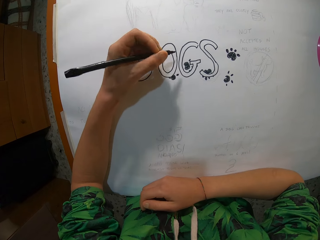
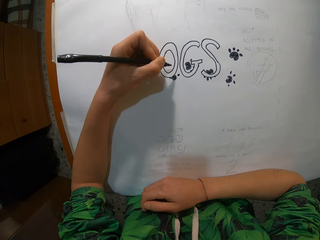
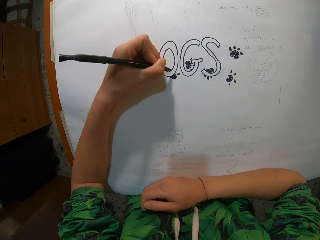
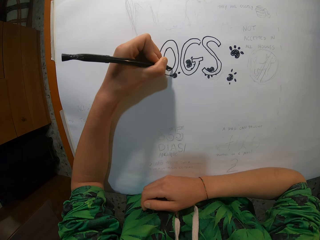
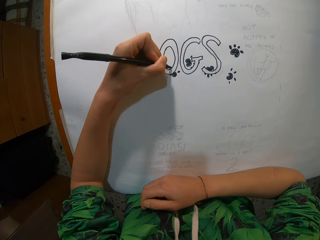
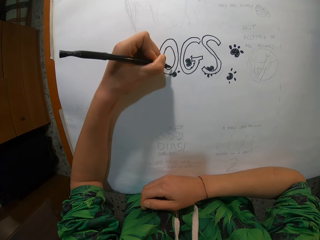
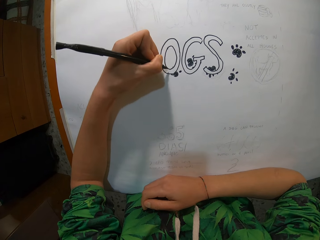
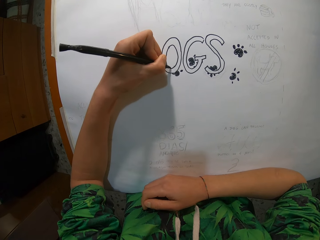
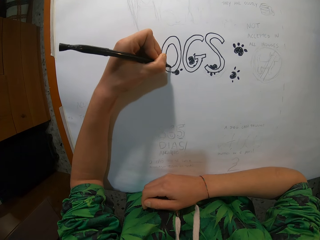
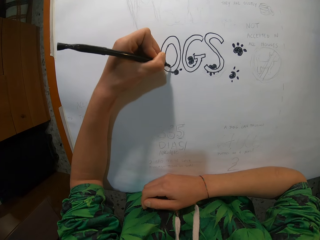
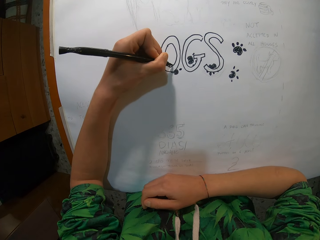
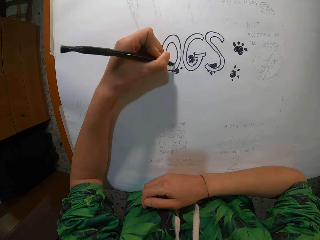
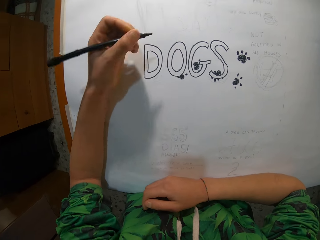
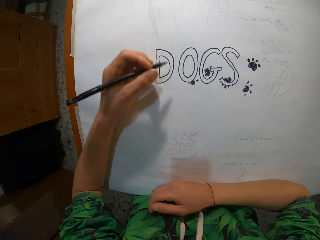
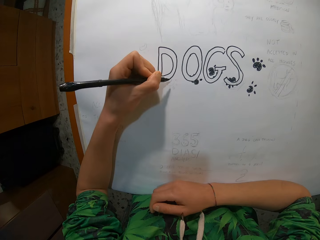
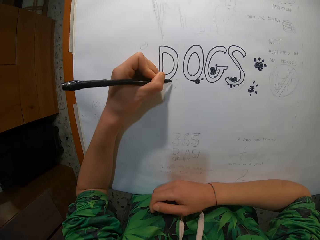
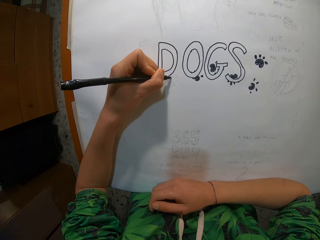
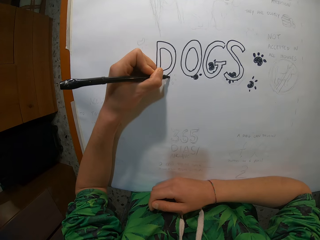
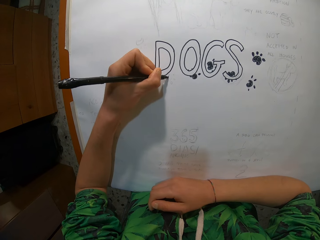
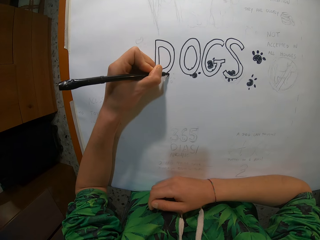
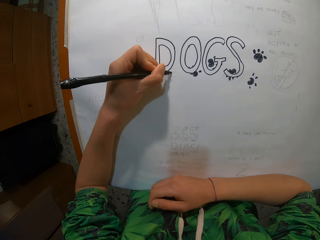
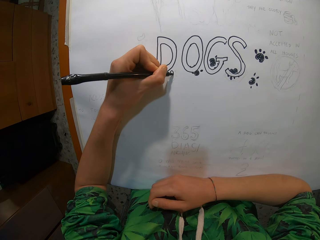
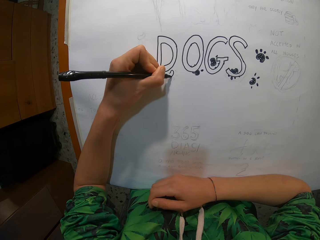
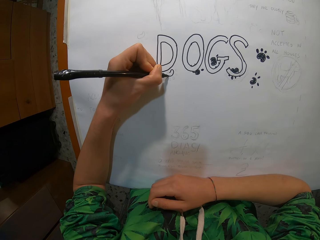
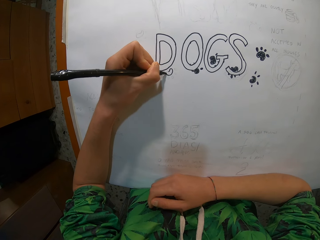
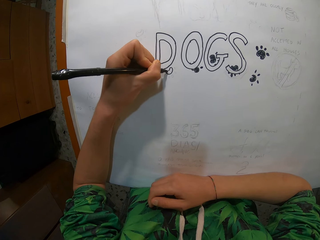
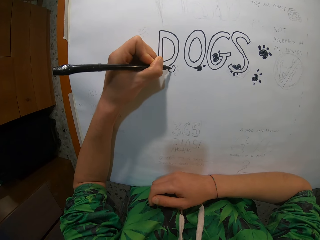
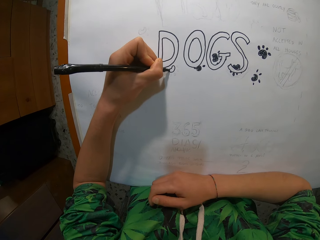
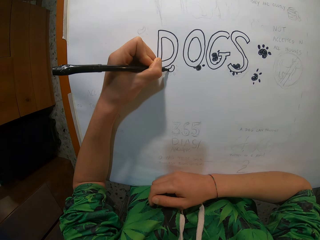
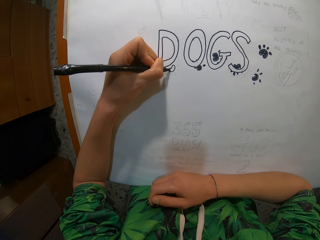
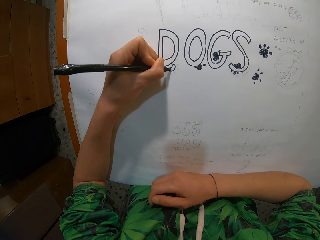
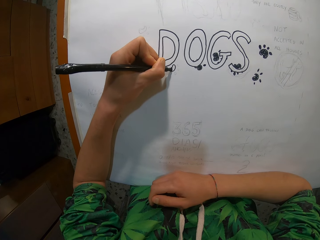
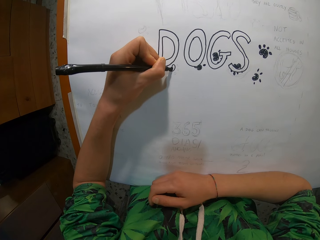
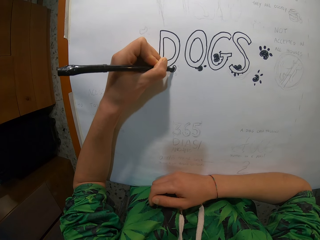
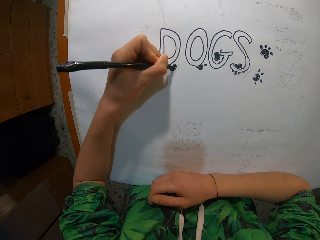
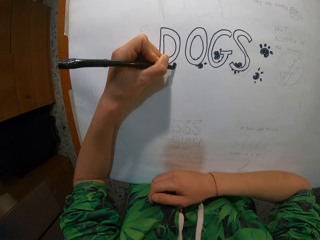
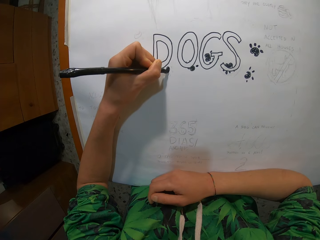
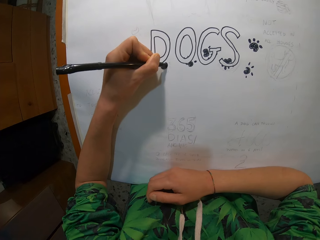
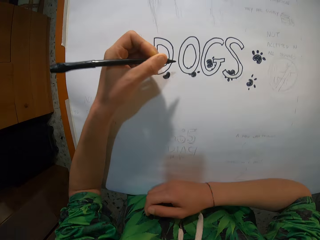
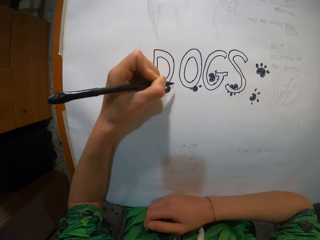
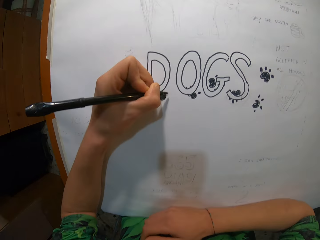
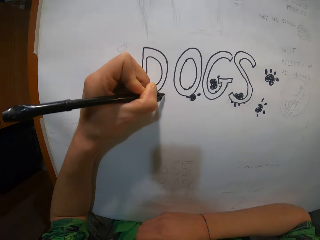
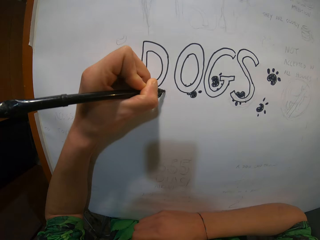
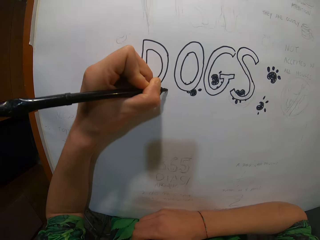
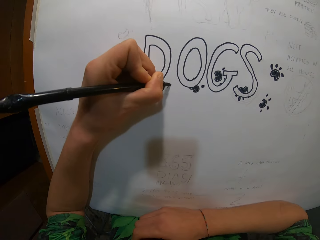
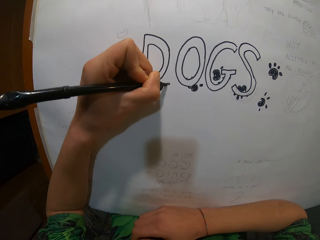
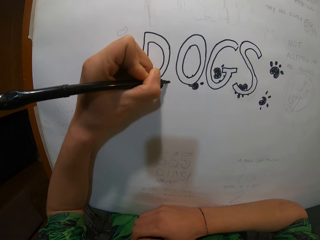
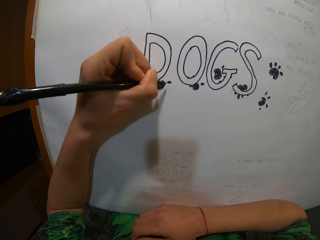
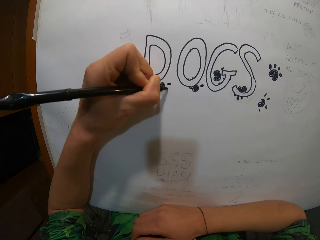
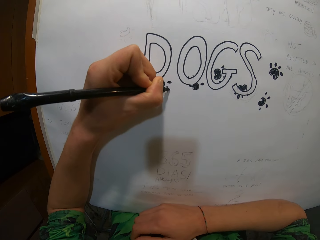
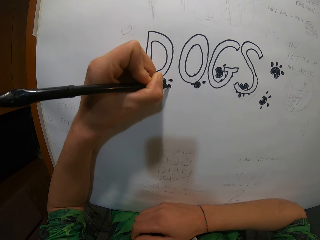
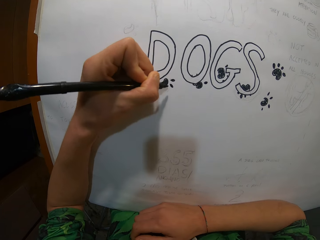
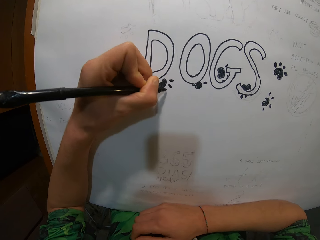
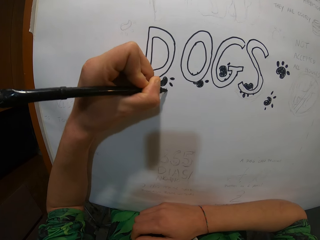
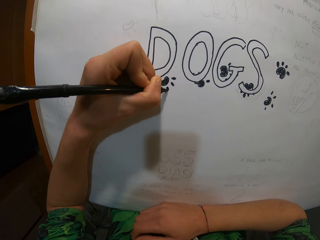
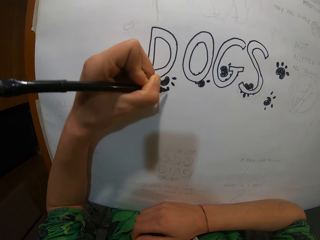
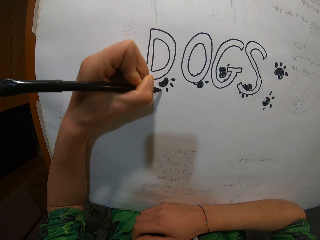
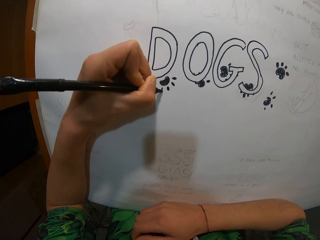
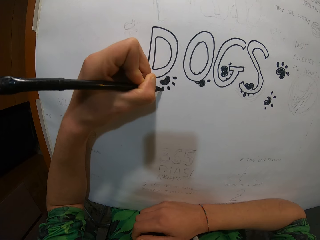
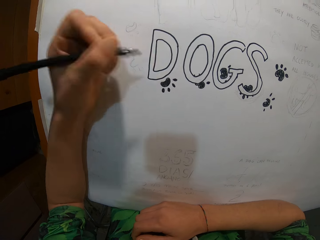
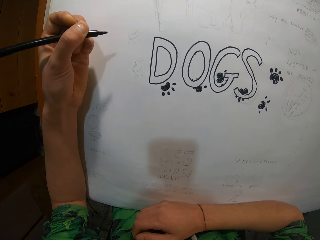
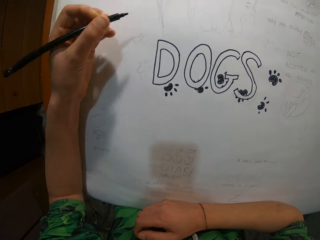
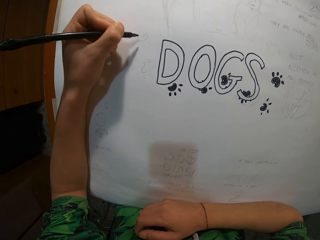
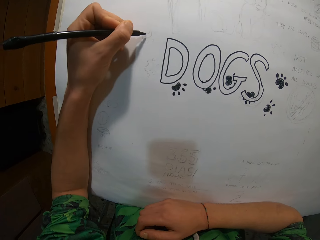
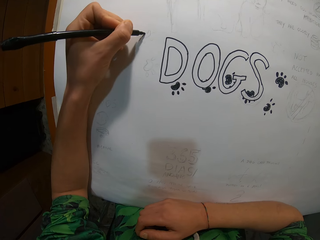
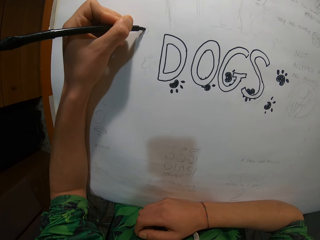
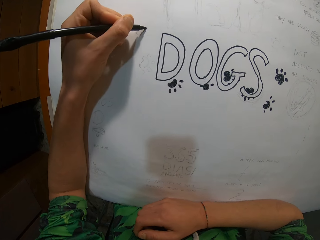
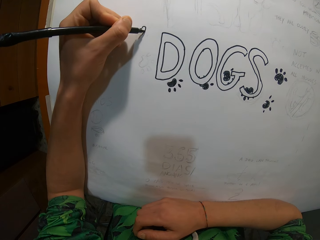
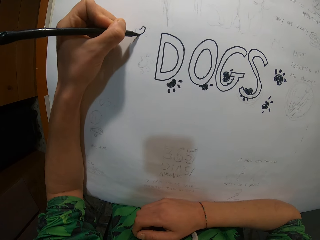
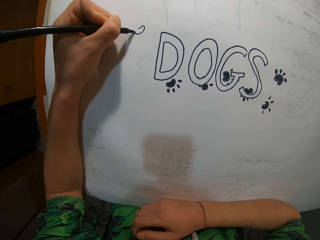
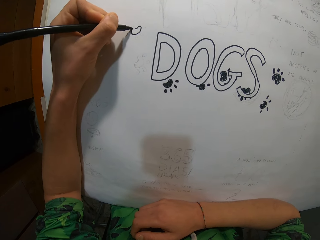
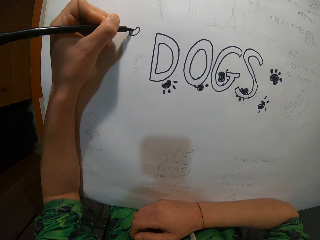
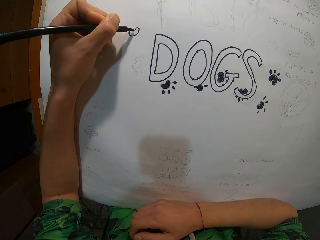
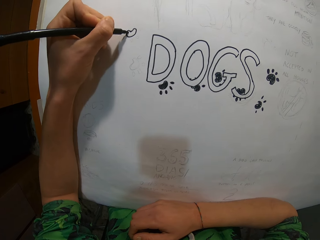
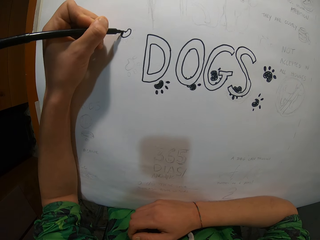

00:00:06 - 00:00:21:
The camera wearer lifts the pen up. They move the pen down. They draw. They move the hand up. They draw. They move the pen up. They draw. They move the pen up. They draw. They move the pen up. They draw. They move the pen up. They draw. They lift the hand up. They move the pen down. They draw.

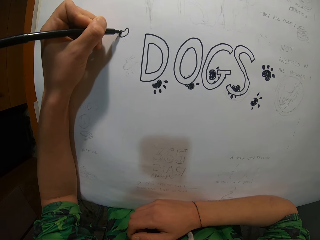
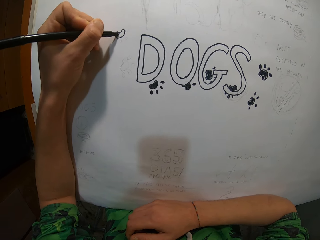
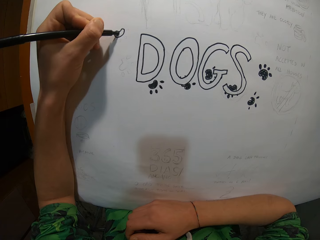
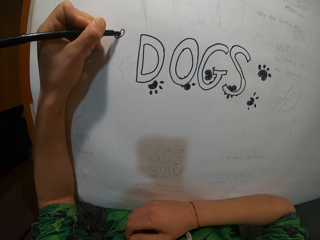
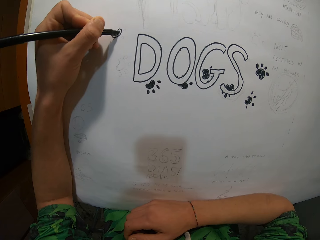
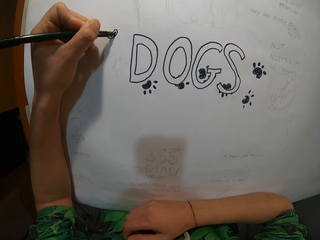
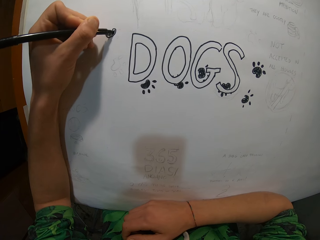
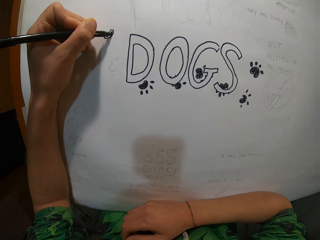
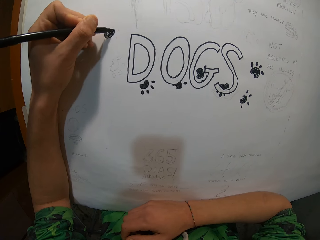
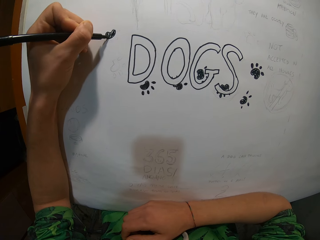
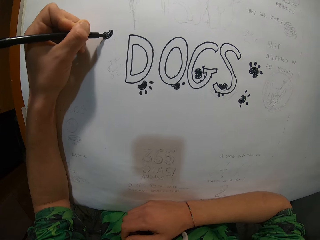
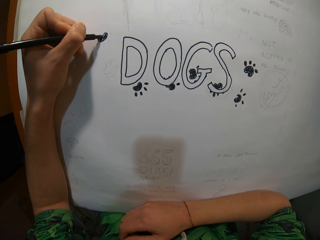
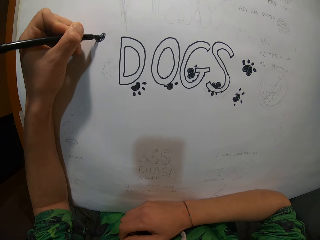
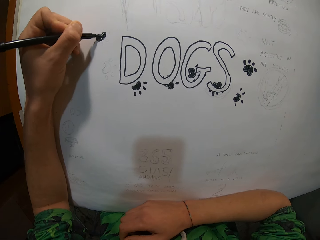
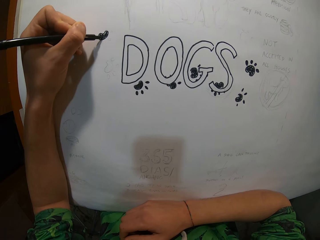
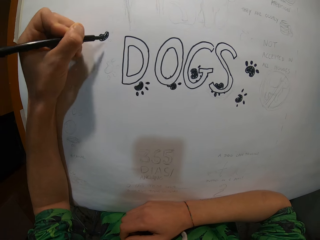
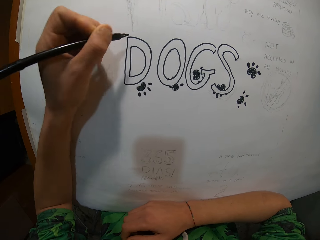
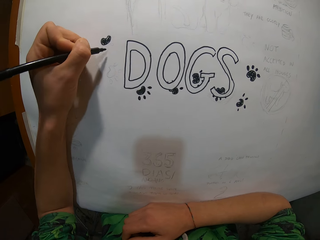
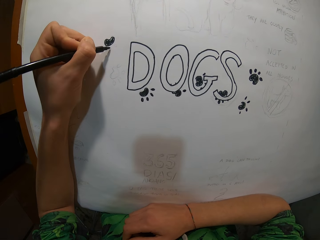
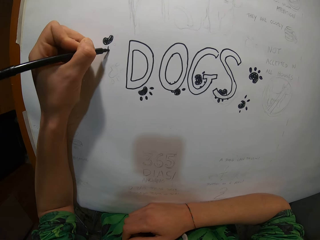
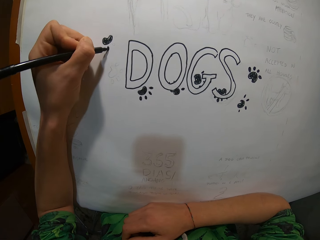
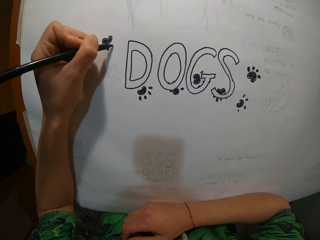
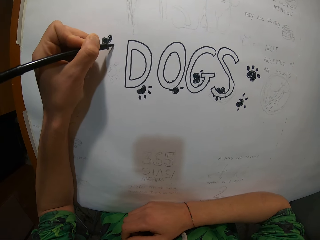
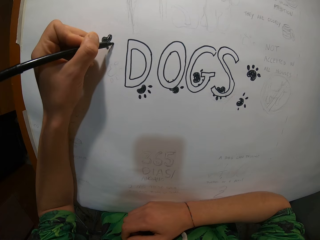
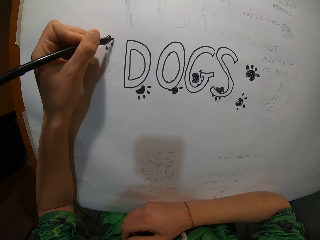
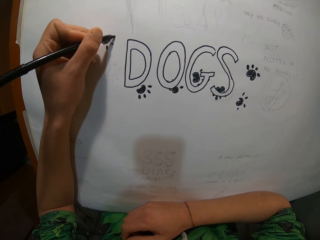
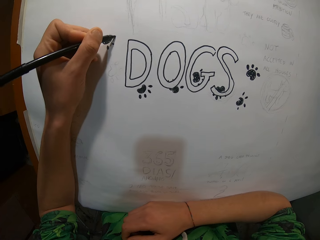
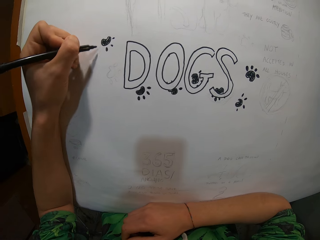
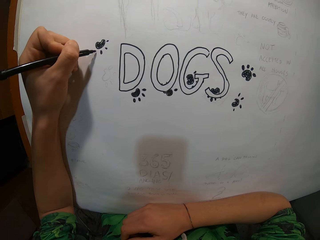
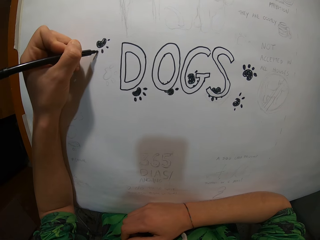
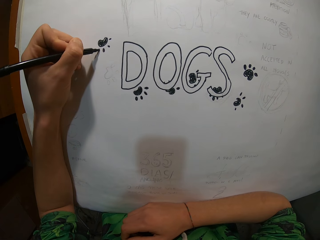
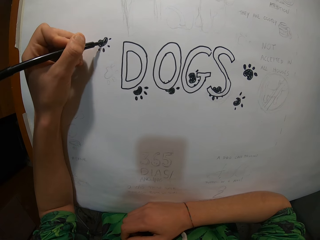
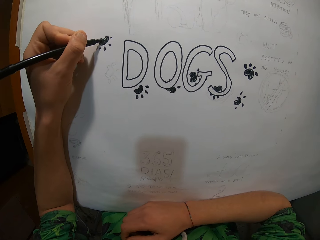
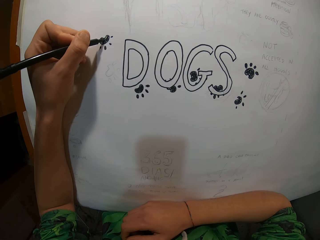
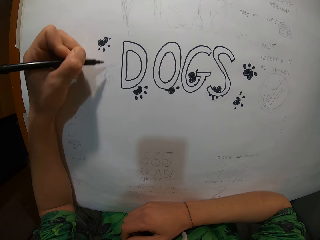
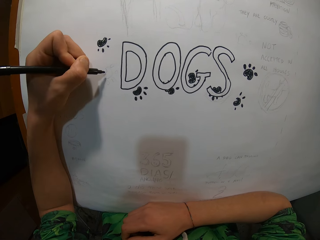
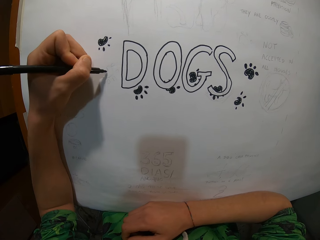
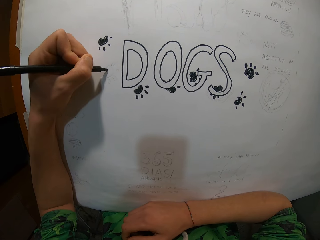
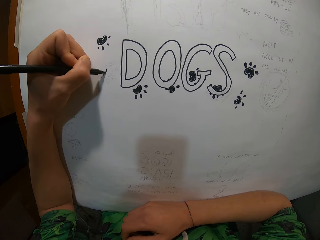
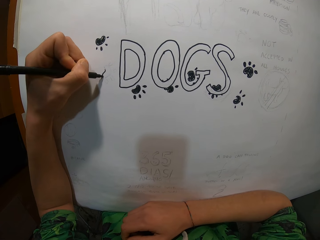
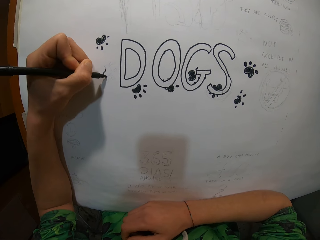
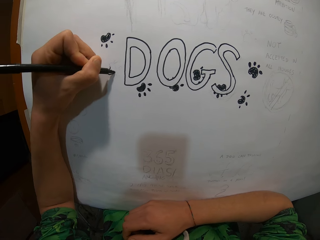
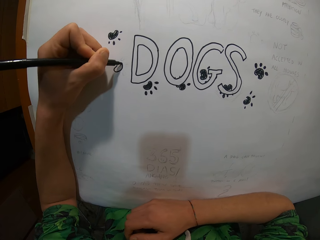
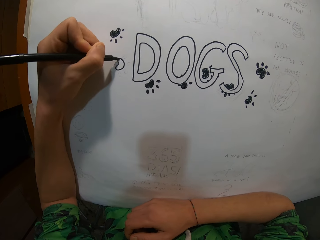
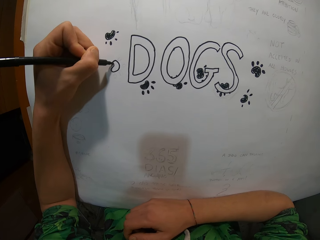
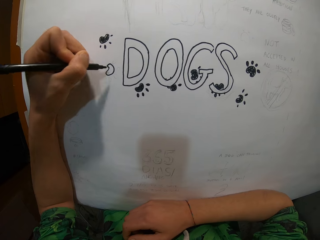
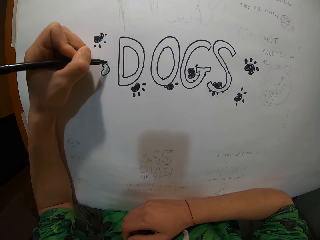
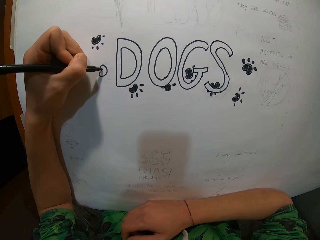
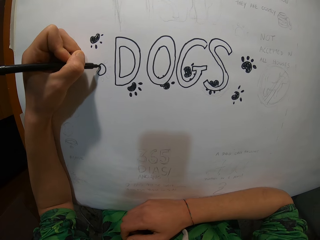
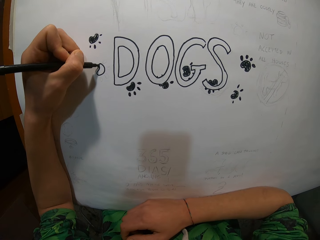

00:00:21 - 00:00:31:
The camera wearer lifts the hand up. They draw. They move the pen up. They draw. They move the pen up. They draw. They move the pen up. They draw. They move the pen up. They draw. They move the hand up. They draw.
